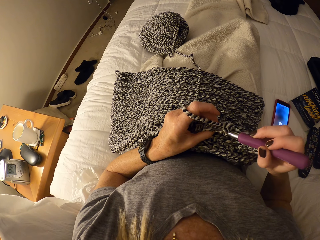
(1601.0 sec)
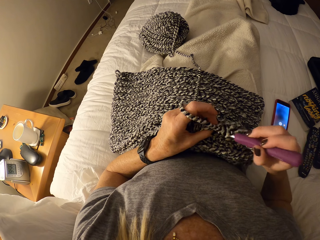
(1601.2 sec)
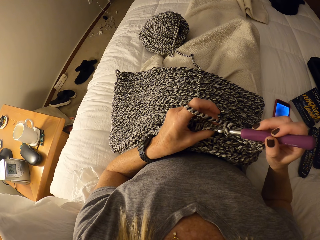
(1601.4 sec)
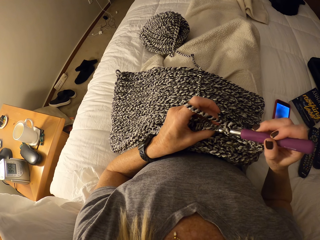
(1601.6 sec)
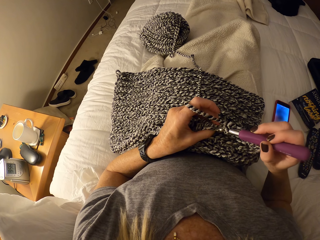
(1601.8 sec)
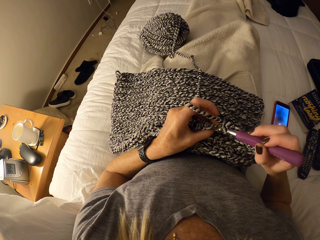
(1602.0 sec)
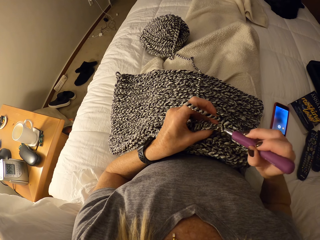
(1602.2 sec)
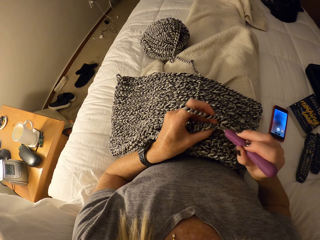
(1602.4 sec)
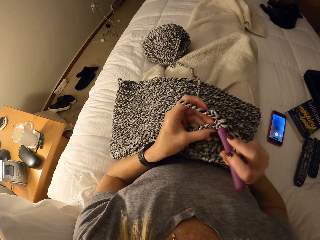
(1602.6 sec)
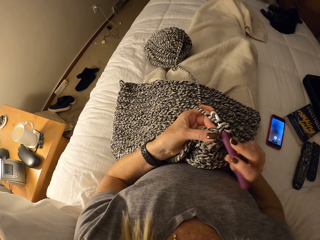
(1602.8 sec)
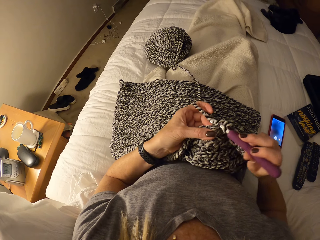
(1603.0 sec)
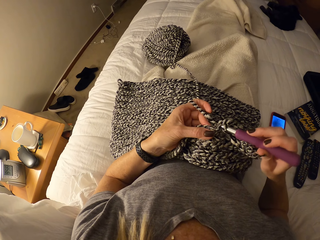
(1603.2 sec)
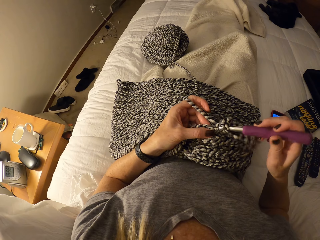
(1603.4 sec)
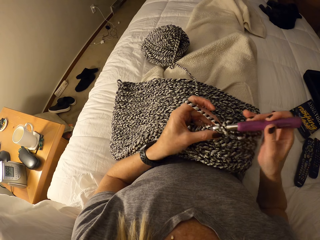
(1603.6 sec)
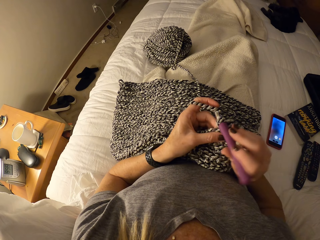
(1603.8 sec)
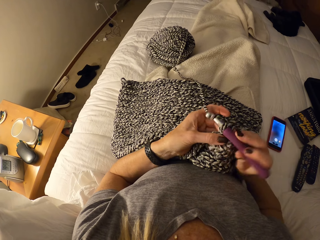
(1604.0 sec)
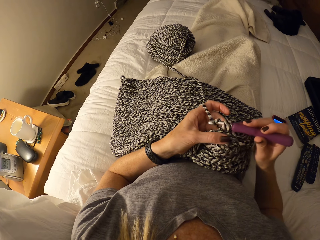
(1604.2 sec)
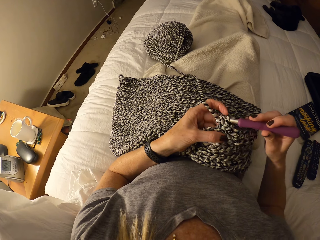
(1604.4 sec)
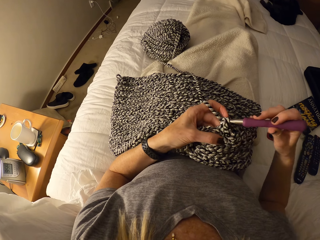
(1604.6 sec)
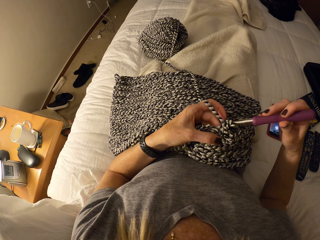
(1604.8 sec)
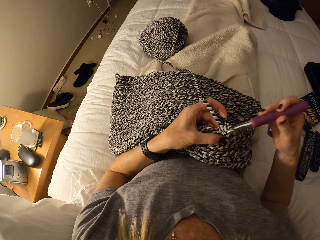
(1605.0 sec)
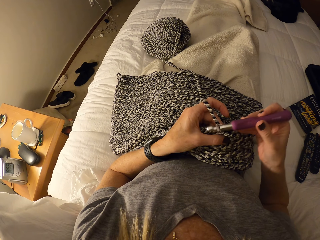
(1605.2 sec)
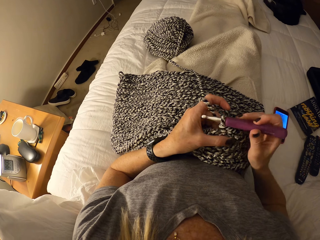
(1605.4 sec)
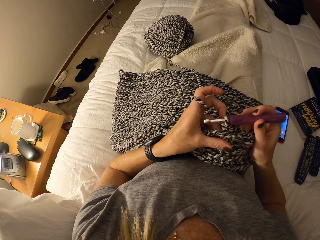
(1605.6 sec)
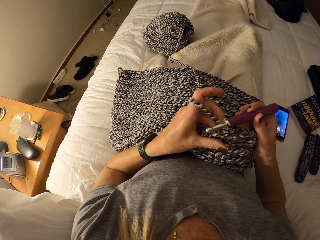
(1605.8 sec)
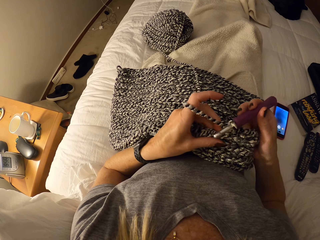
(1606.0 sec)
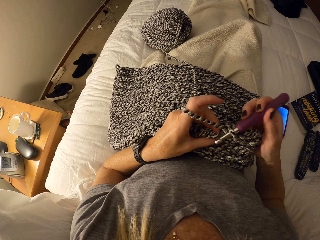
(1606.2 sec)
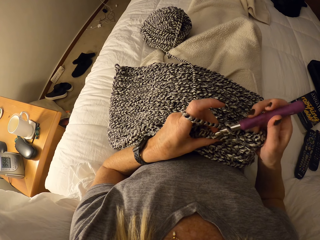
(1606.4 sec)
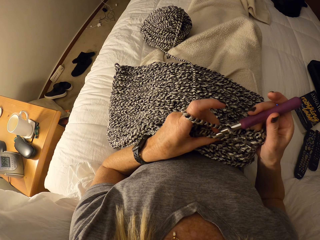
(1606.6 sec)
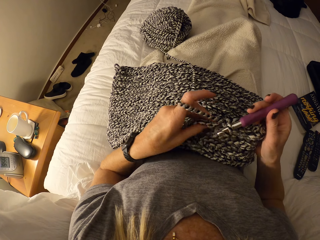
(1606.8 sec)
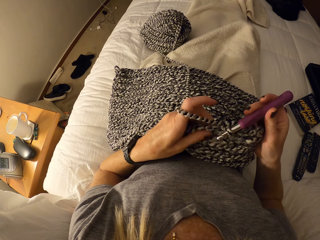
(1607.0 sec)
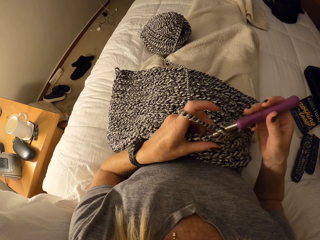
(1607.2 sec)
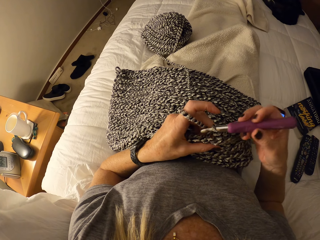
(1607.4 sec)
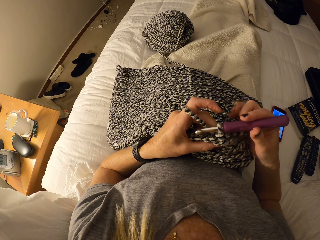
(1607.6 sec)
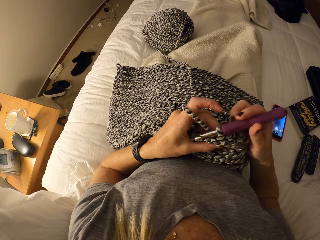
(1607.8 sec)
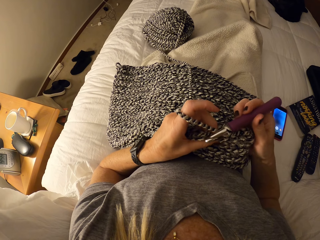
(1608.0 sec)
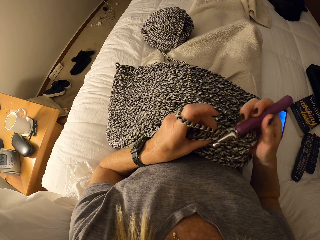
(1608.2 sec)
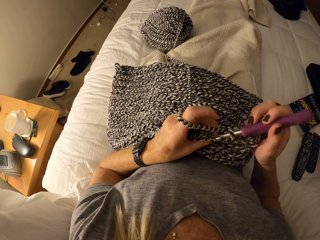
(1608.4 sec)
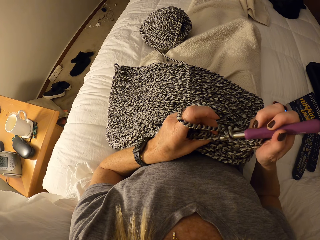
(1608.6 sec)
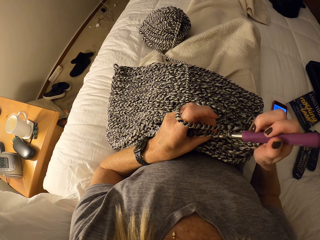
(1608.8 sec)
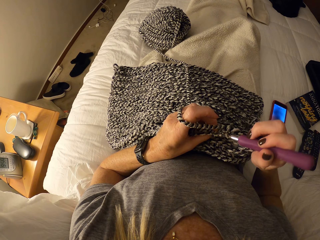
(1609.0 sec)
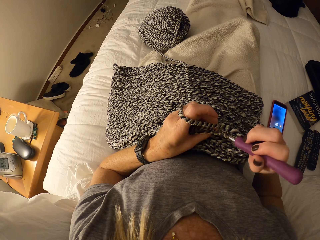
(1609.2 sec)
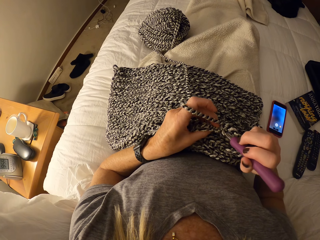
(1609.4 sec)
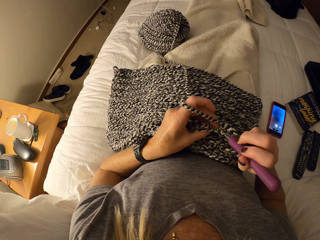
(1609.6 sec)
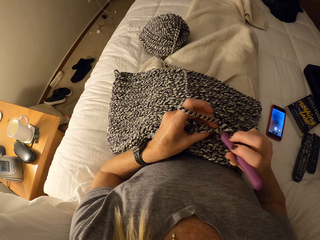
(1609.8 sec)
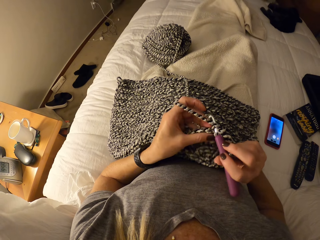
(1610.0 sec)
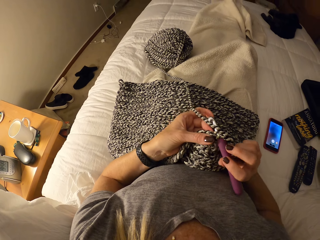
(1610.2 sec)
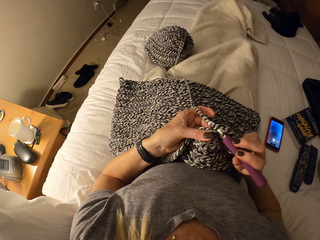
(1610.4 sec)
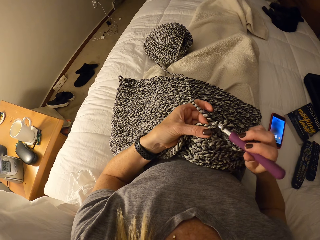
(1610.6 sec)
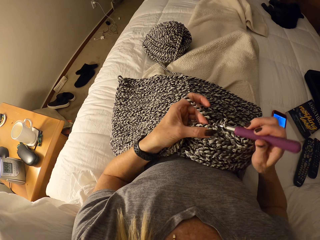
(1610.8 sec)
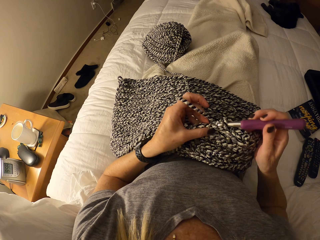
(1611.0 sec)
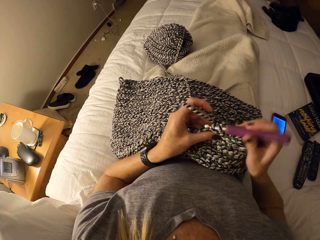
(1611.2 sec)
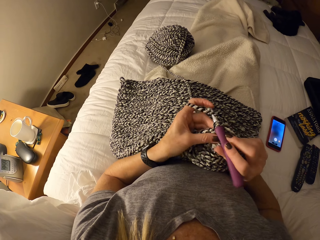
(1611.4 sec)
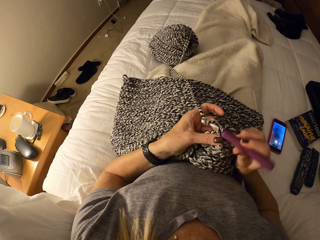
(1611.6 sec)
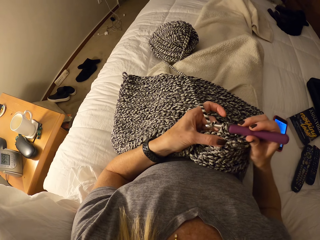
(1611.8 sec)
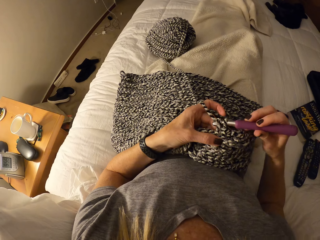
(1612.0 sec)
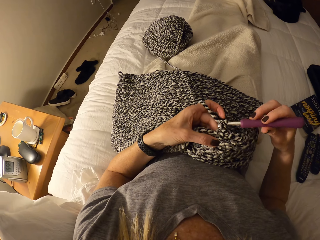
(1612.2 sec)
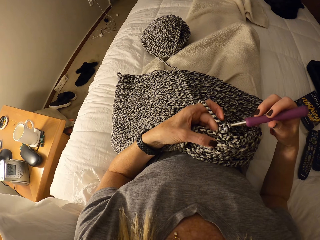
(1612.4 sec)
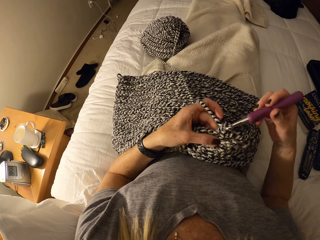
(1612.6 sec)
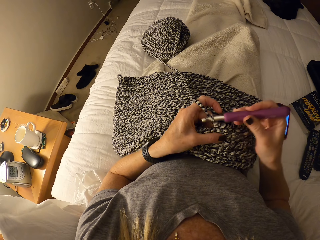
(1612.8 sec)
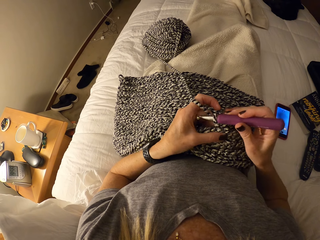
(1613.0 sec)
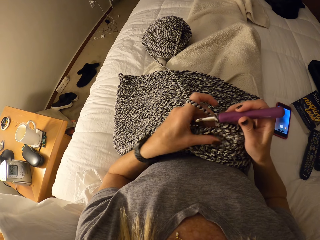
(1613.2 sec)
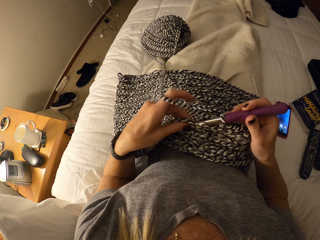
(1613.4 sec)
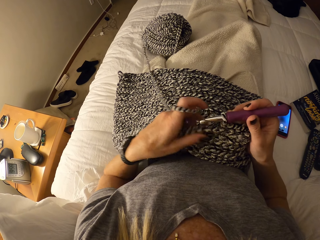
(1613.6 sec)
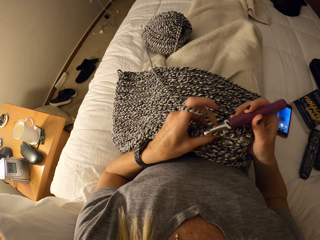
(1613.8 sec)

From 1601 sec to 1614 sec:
The camera wearer knits the fabric. They knit the fabric again.

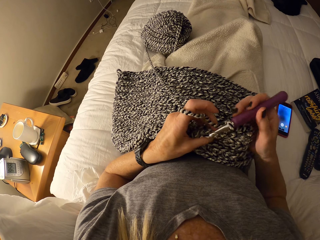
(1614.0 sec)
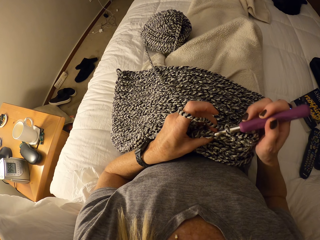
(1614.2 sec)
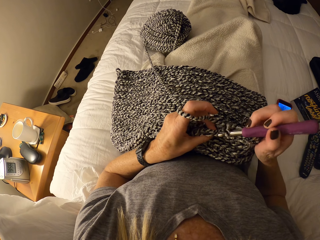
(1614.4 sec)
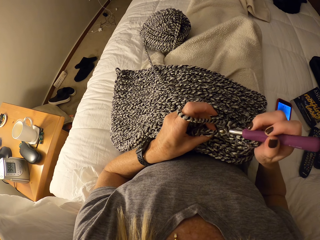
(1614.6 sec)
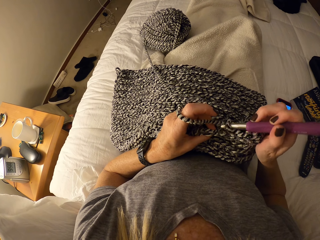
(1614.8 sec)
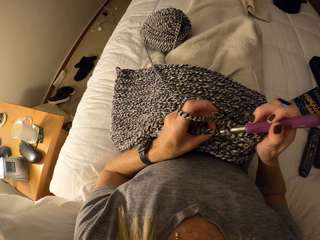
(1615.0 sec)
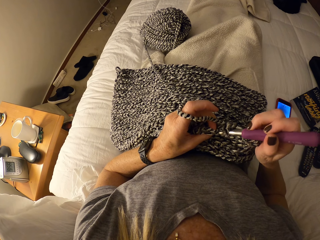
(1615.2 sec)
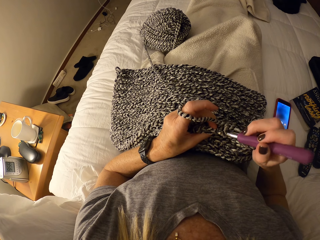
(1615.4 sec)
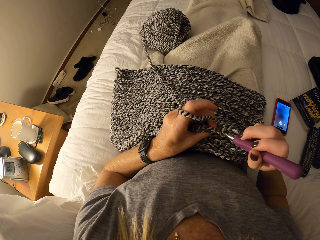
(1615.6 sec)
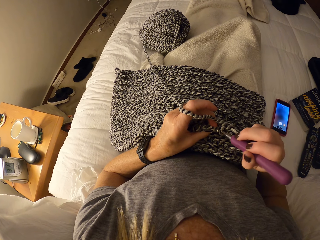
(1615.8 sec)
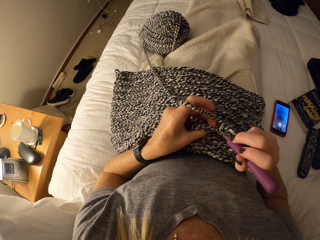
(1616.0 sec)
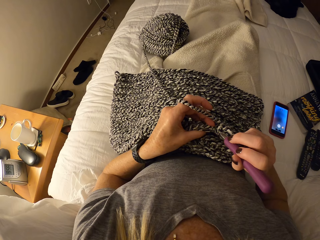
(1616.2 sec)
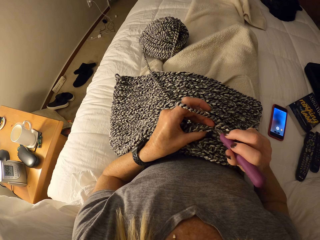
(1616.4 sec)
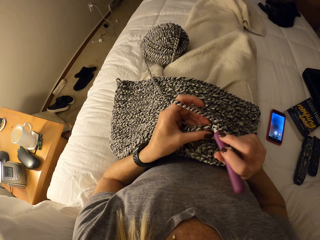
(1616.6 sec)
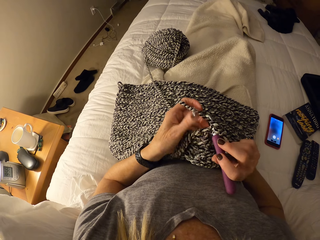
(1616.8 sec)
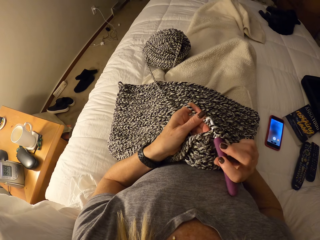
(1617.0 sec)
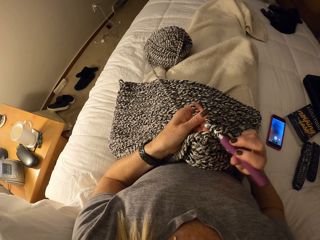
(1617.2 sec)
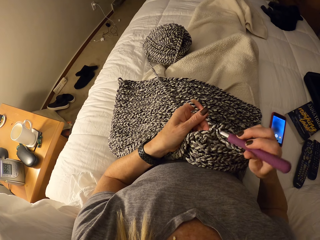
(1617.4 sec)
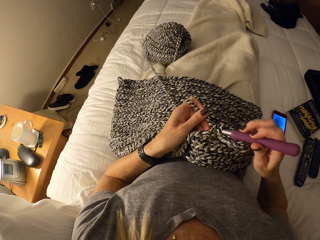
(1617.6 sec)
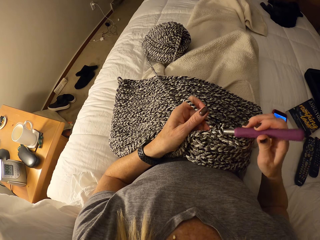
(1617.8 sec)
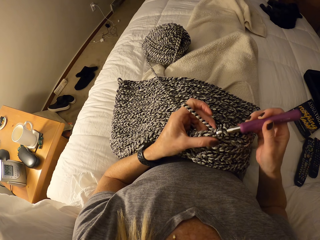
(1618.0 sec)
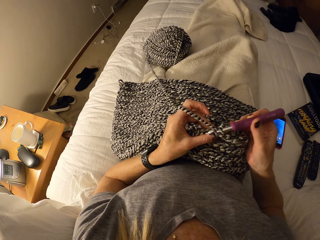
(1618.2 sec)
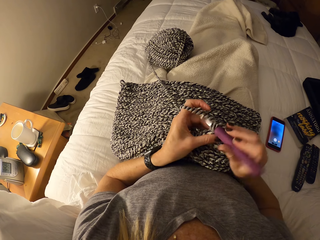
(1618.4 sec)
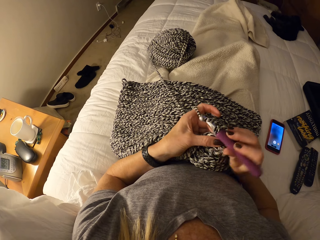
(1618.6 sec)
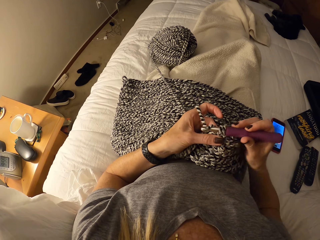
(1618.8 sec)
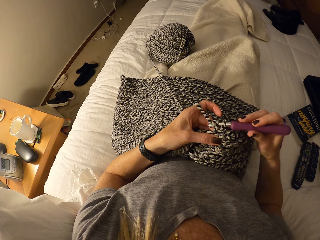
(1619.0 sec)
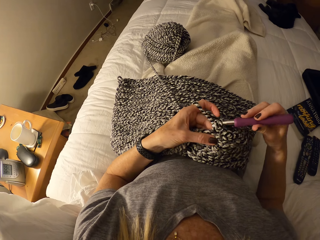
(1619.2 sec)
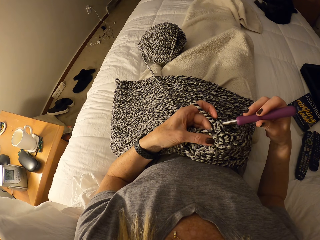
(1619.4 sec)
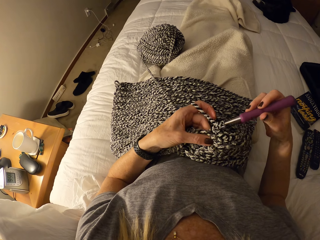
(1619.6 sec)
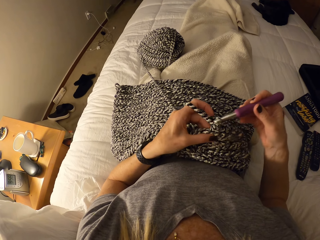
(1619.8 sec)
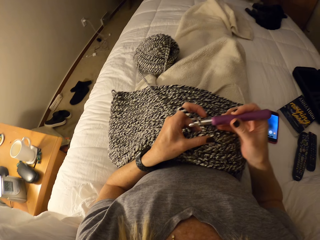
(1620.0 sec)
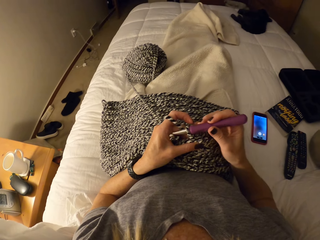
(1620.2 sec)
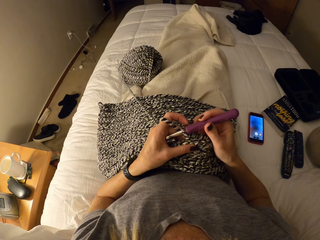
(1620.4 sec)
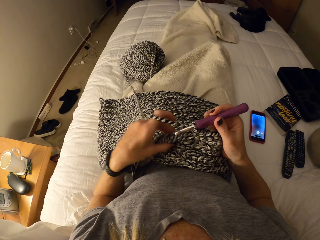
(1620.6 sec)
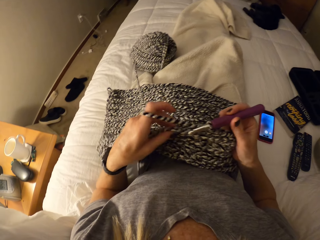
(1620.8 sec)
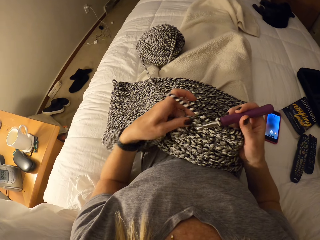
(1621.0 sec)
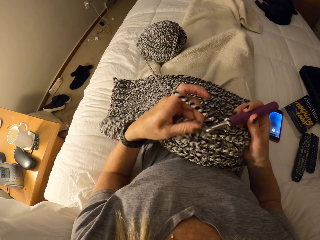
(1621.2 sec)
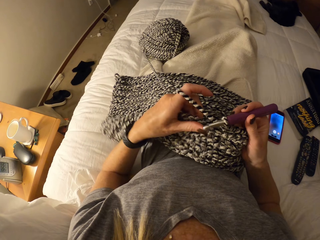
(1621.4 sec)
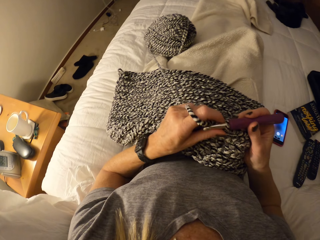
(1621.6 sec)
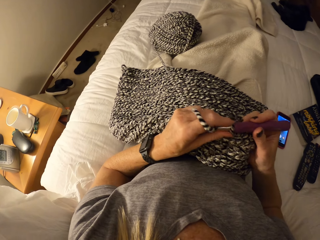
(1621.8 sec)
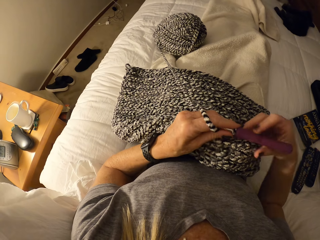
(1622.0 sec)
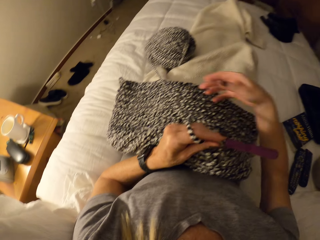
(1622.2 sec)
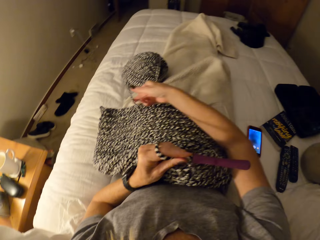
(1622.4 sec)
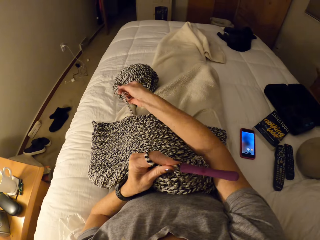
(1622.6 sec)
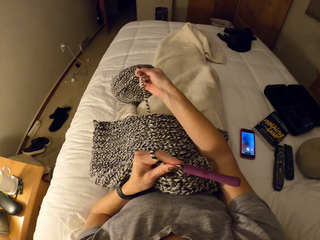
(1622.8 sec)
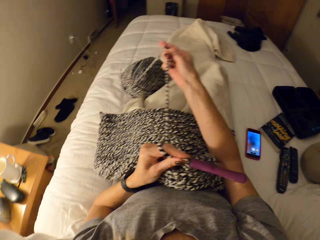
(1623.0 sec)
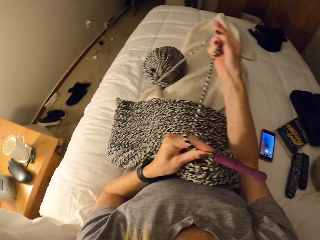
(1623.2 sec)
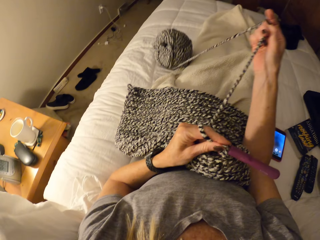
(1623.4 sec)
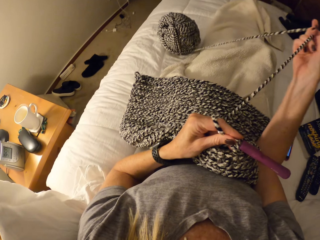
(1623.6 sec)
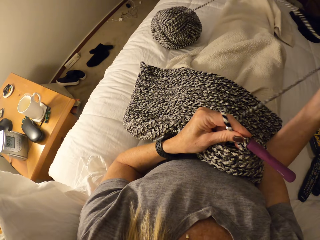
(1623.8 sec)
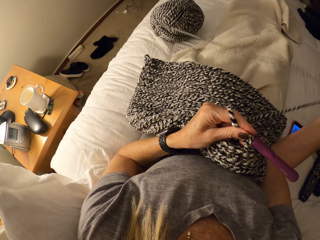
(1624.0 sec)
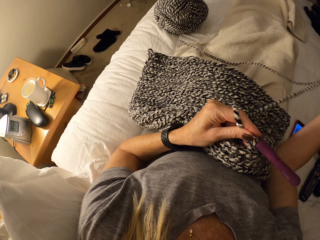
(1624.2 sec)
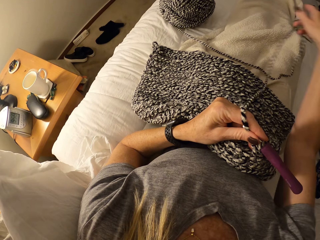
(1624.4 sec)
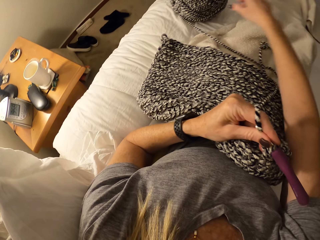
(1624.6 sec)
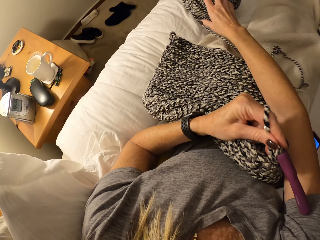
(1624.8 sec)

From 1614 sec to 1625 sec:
The camera wearer knits the fabric. They pull the knitting wool by the right hand. They unfold the yarn.
